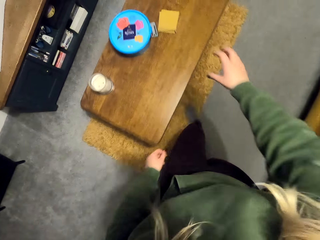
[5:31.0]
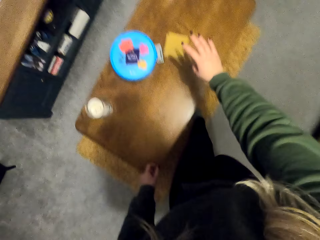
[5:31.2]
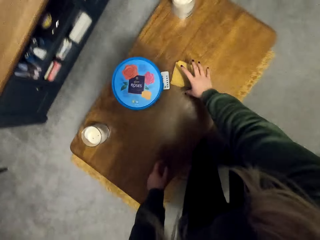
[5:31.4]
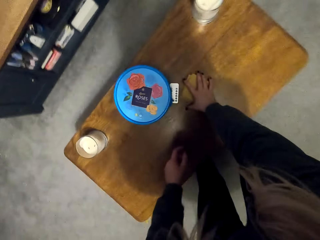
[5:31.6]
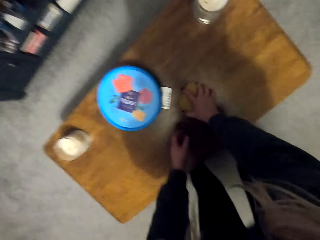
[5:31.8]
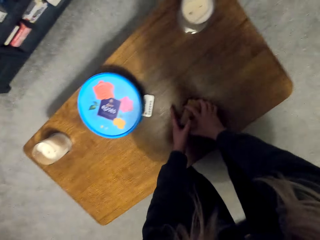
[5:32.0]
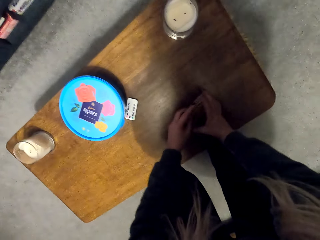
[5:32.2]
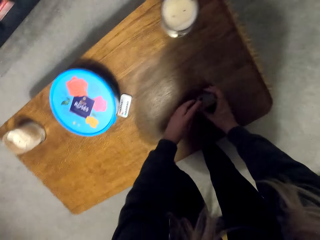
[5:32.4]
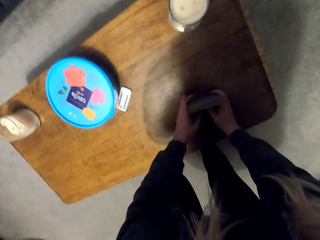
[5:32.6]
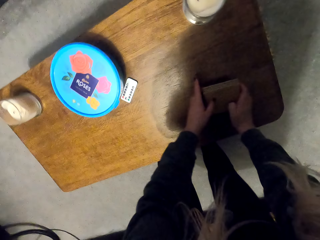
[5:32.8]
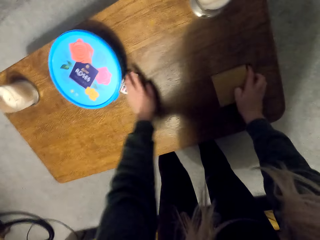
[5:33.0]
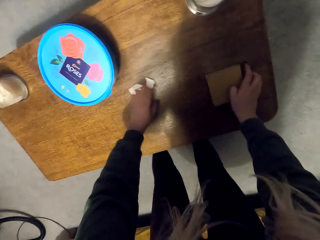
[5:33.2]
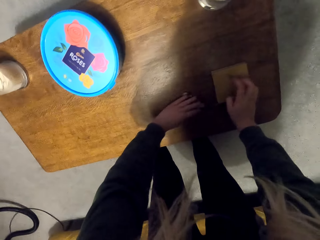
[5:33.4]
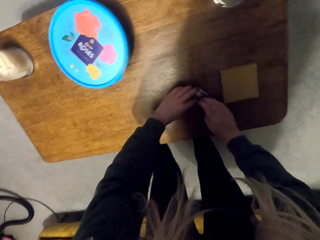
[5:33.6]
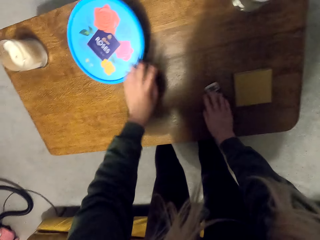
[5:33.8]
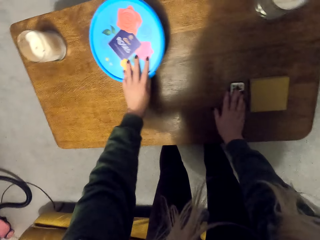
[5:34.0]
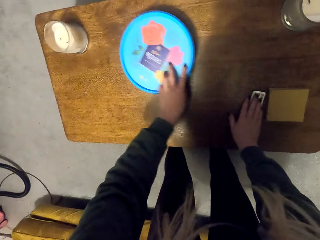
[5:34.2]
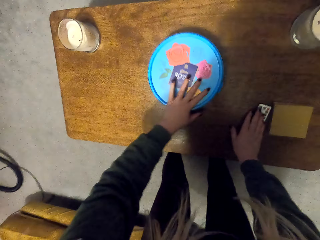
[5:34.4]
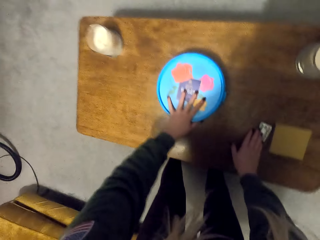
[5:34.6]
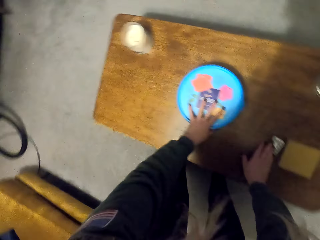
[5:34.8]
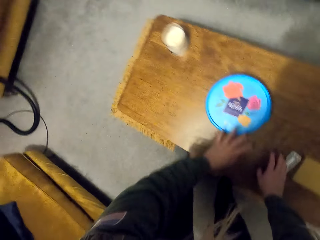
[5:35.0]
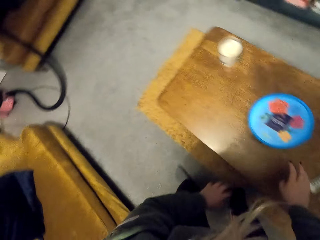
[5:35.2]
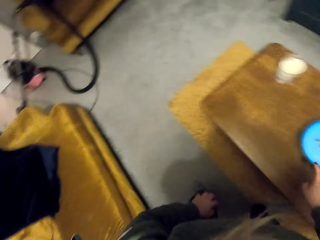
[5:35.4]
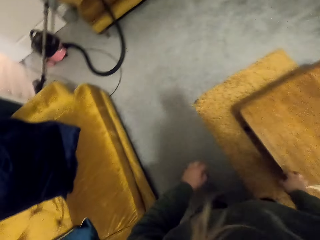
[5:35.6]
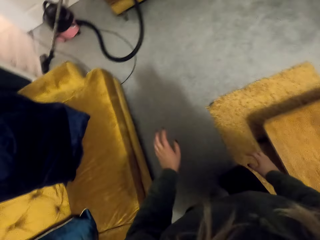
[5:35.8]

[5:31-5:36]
The camera wearer moves something on the table. They pick up something. They pull the medicine. They move the tin.

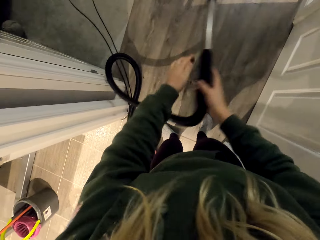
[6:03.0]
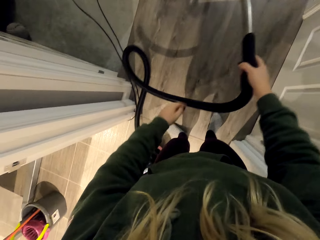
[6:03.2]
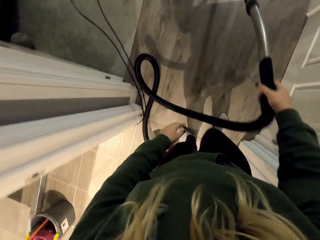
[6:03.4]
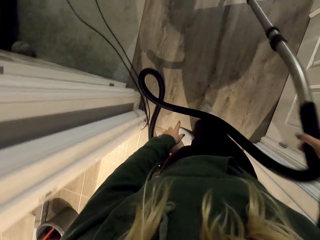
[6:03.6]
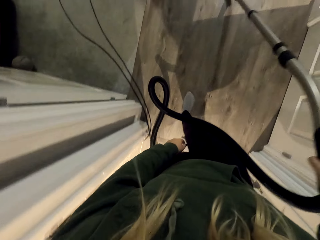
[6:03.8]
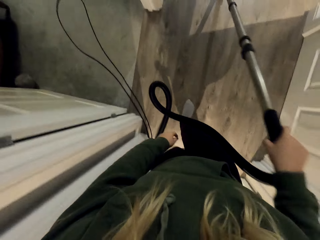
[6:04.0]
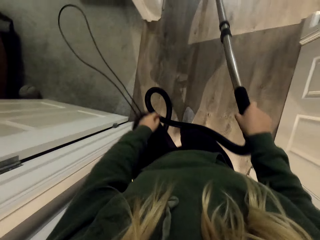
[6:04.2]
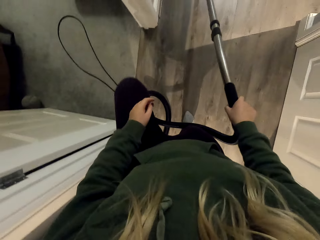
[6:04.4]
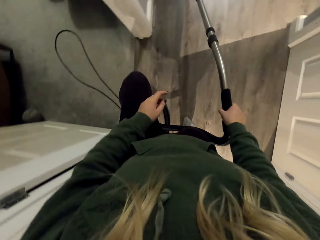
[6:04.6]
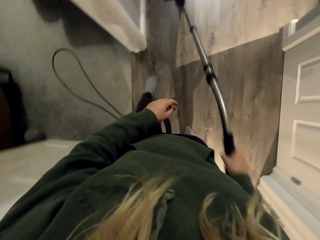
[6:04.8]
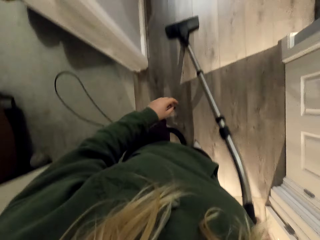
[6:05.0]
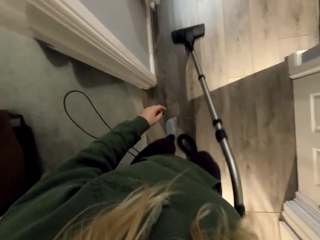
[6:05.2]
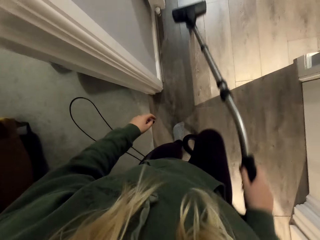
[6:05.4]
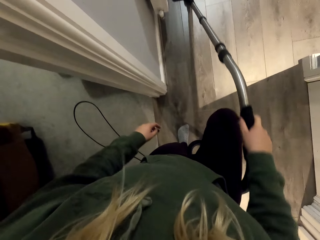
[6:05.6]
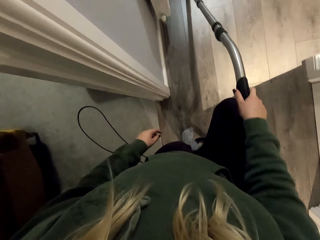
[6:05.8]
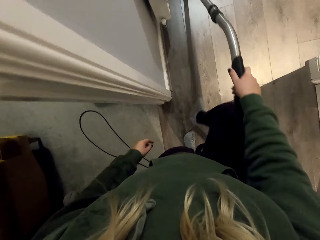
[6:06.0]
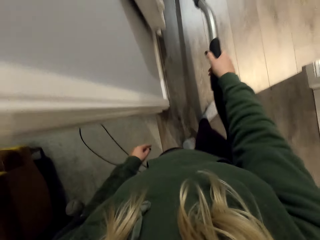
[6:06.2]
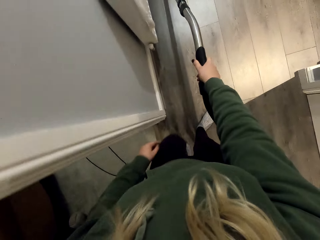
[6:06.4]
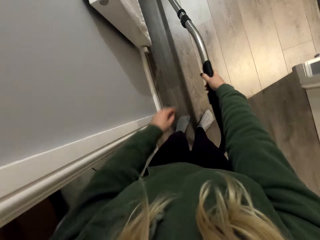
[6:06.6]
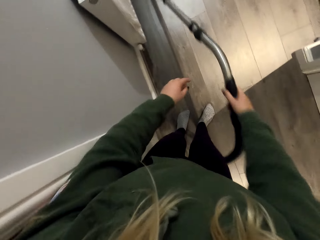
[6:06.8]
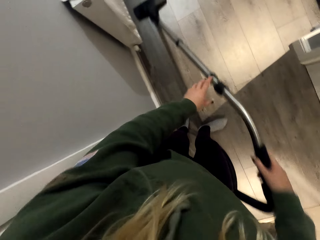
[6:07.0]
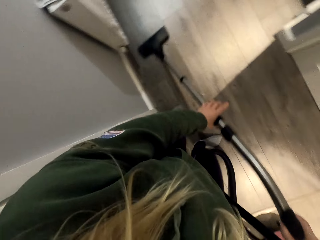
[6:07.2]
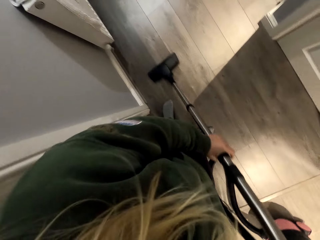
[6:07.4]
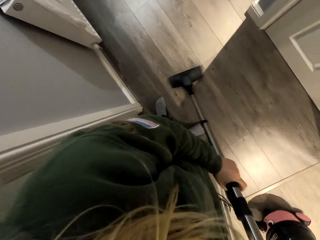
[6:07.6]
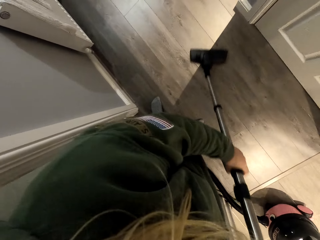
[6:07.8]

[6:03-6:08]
The camera wearer cleans the house with the vacuum cleaner.

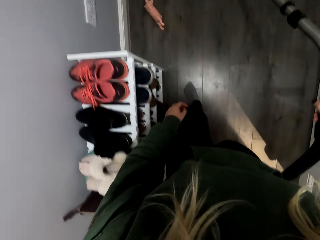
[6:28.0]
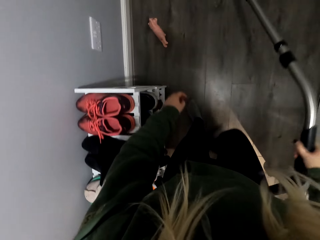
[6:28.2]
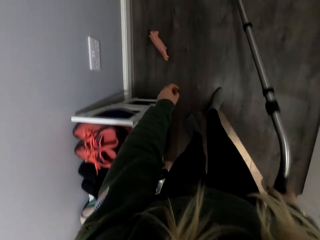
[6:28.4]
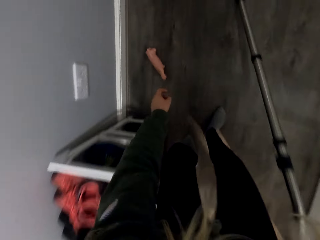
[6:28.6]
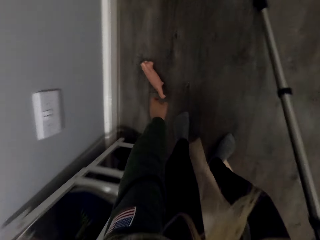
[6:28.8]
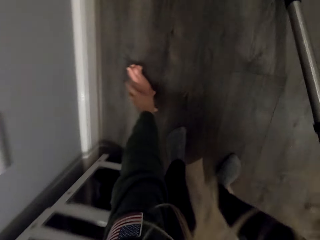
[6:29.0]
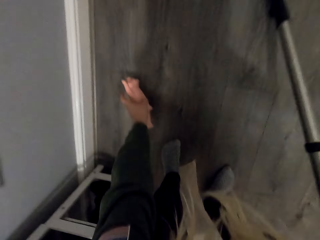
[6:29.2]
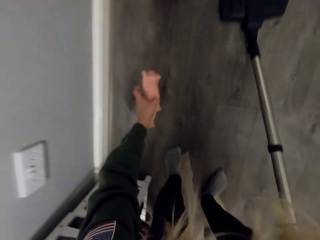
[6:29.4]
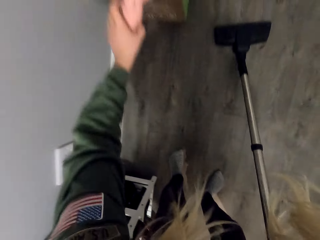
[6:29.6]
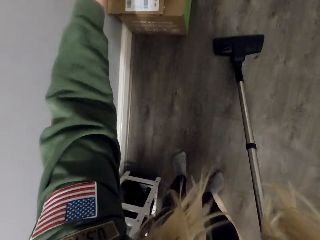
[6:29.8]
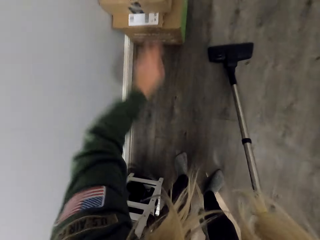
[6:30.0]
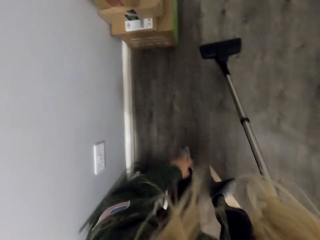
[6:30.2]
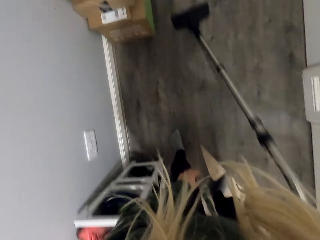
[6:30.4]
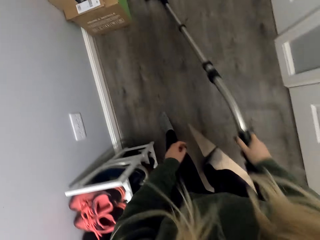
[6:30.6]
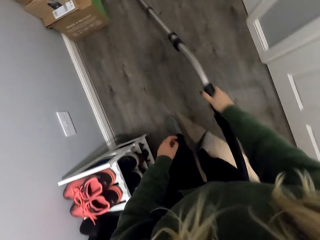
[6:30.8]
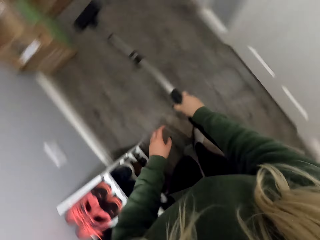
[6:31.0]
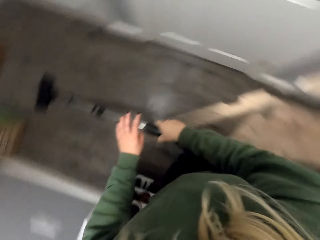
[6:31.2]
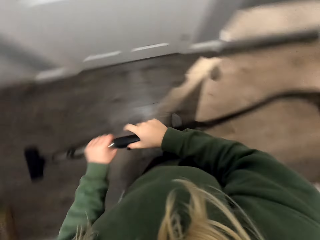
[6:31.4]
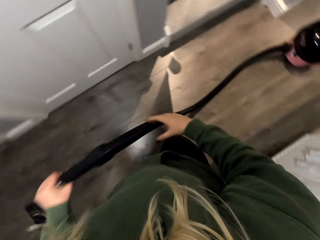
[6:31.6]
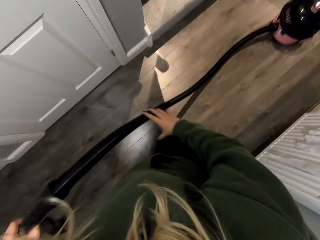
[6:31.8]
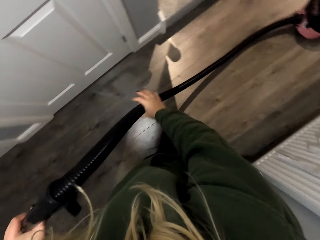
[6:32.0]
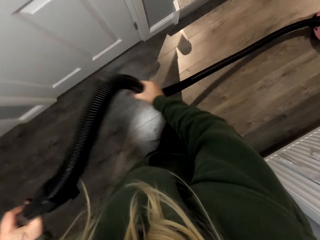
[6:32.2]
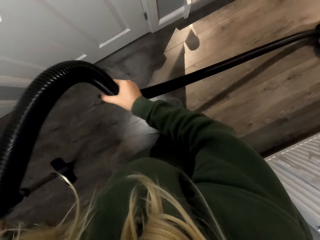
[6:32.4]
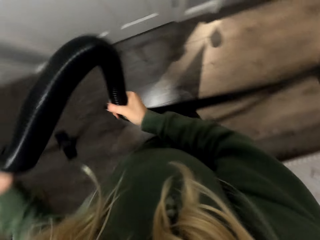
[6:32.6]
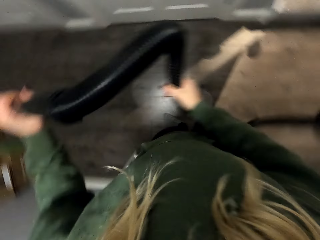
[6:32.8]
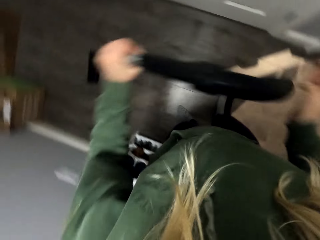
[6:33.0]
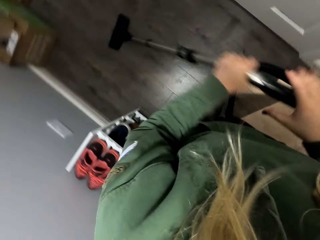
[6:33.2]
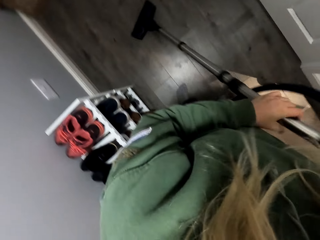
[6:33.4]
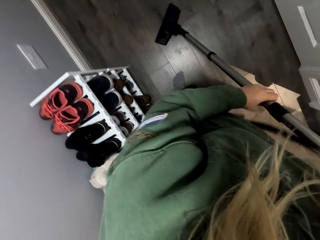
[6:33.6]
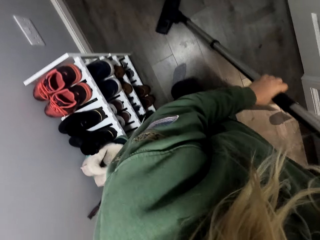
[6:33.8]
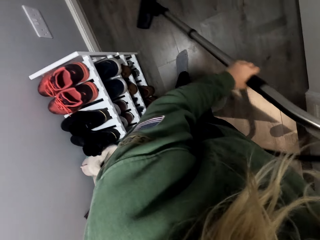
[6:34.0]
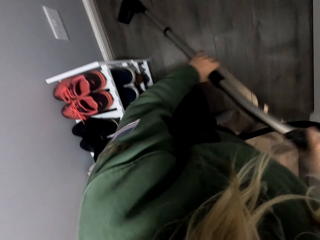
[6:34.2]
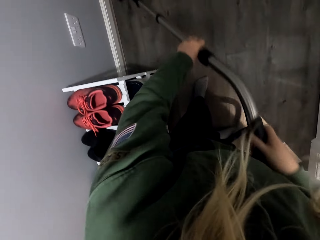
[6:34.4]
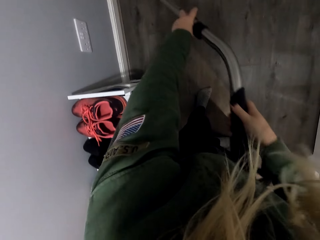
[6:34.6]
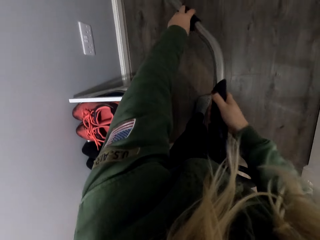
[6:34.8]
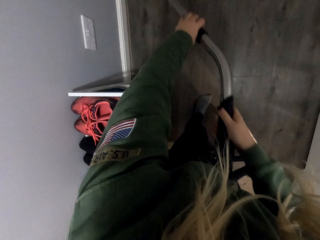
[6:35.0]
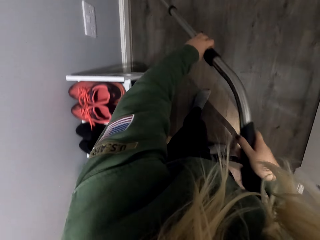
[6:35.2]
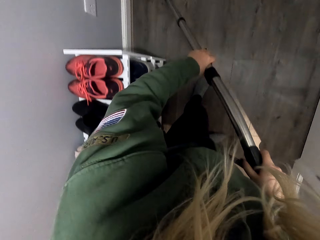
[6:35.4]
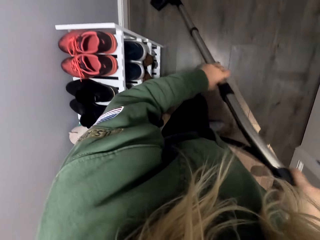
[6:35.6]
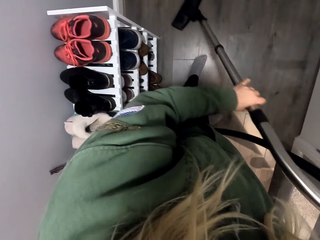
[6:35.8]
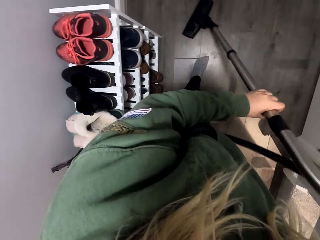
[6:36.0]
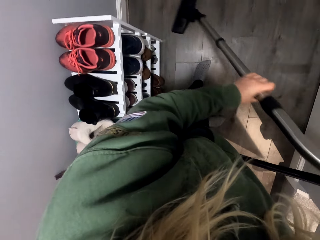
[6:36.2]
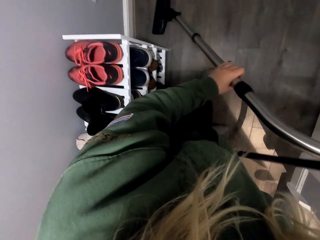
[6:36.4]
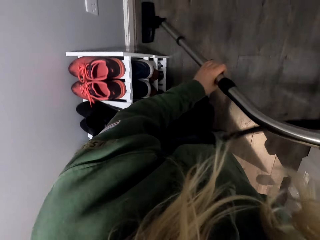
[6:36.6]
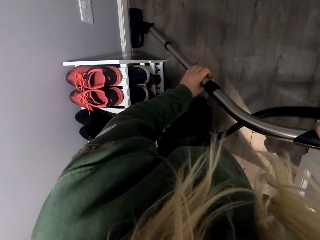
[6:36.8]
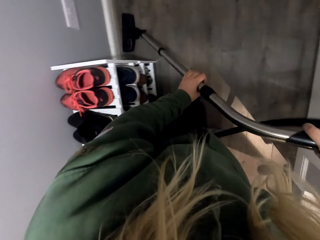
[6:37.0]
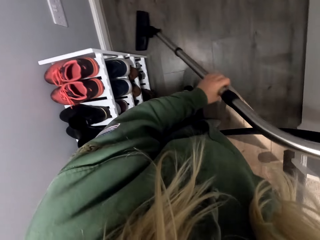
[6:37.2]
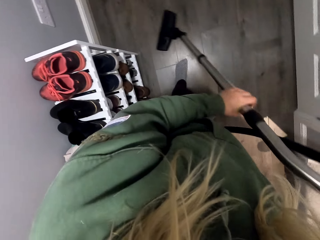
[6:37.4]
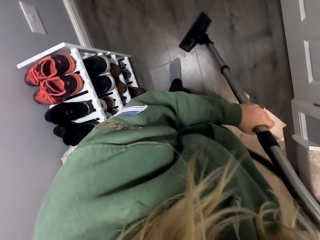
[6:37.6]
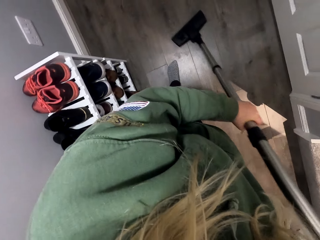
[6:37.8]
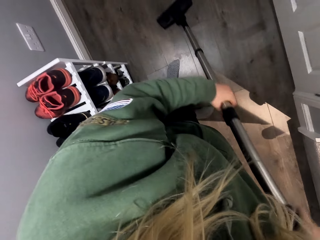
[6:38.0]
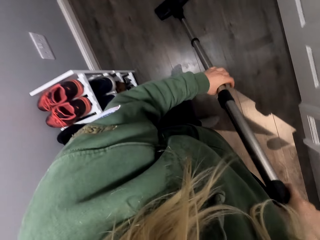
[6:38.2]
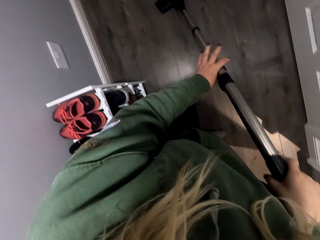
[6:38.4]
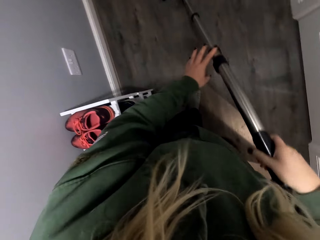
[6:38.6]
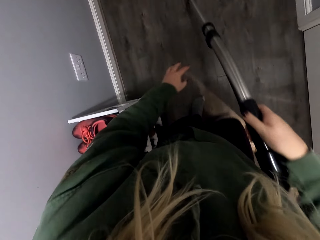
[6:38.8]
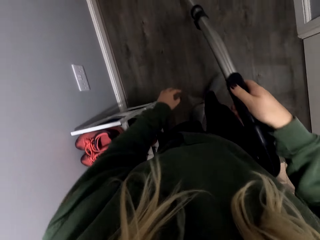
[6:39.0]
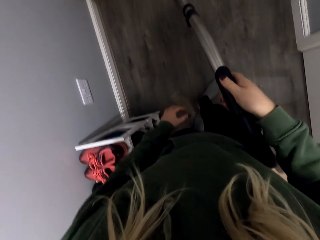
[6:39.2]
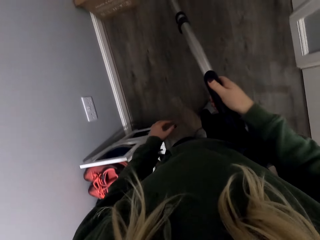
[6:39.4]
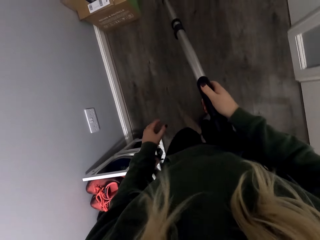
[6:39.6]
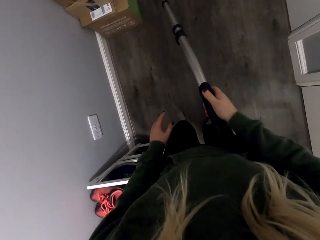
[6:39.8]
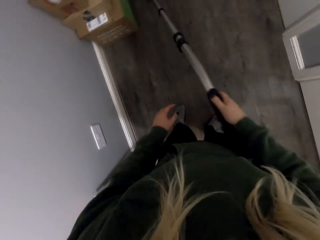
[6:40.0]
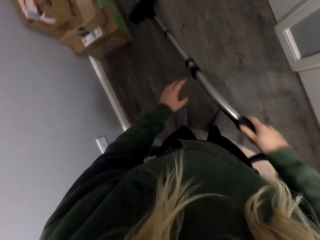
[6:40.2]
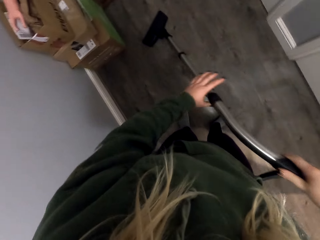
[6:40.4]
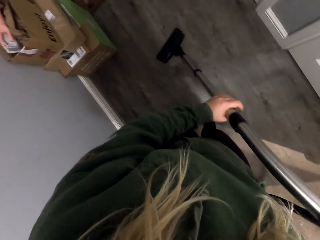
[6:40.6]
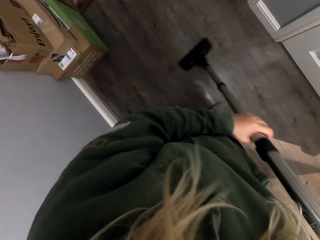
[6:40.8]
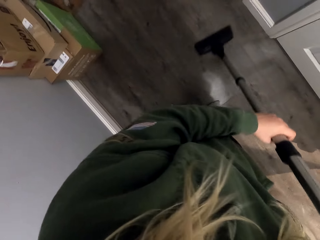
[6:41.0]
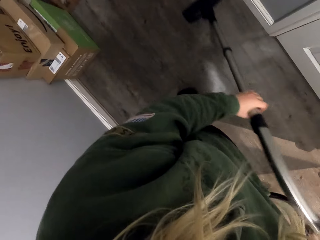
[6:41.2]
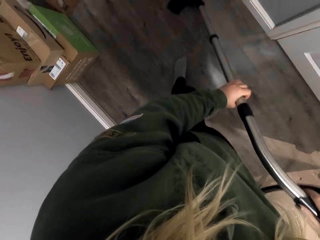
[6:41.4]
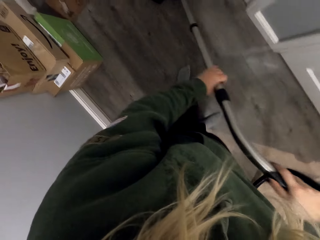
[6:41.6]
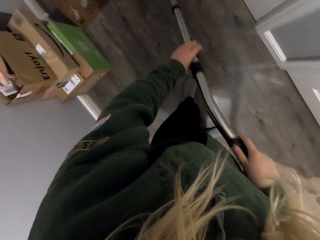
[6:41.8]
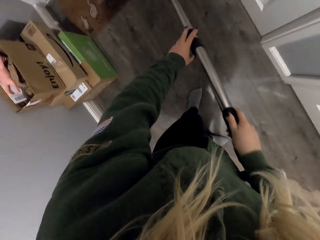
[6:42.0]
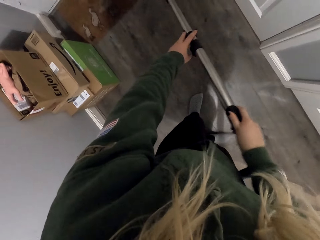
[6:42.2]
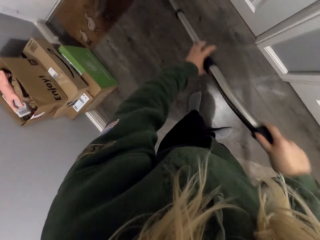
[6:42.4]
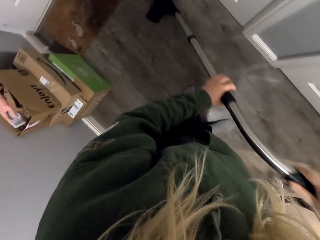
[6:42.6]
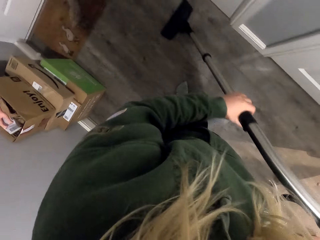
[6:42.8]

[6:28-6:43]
The camera wearer picks up something. They clean the house with the vacuum cleaner. They pull the vacuum cleaner. They clean the house with the vacuum cleaner.
